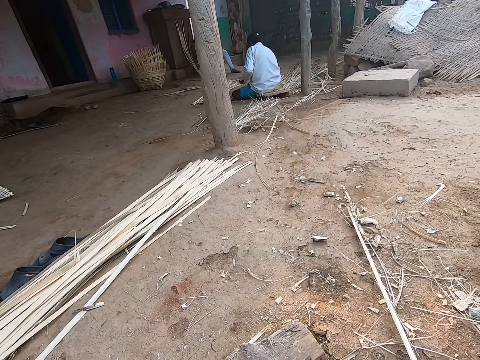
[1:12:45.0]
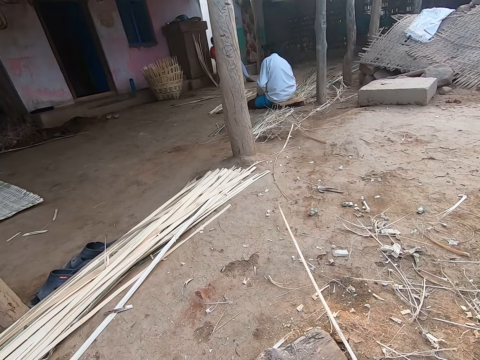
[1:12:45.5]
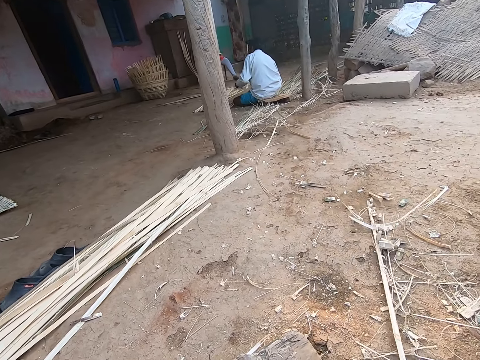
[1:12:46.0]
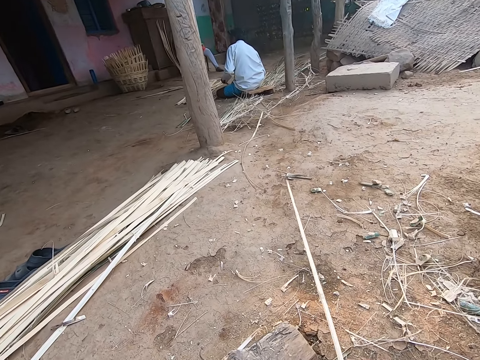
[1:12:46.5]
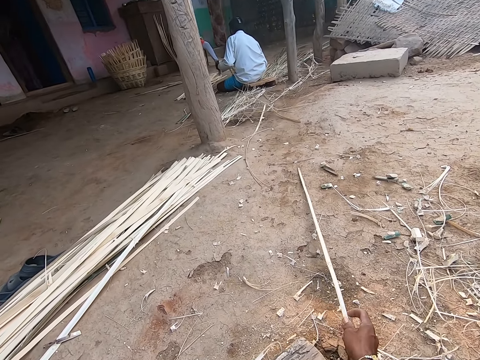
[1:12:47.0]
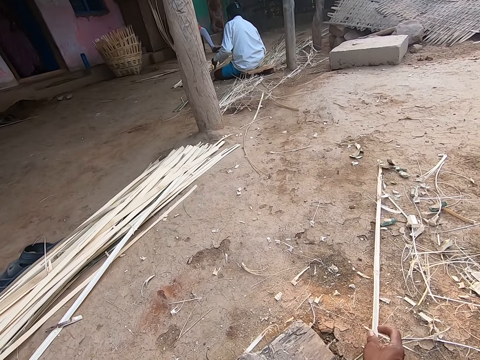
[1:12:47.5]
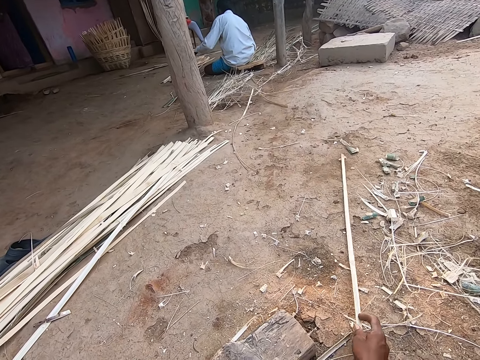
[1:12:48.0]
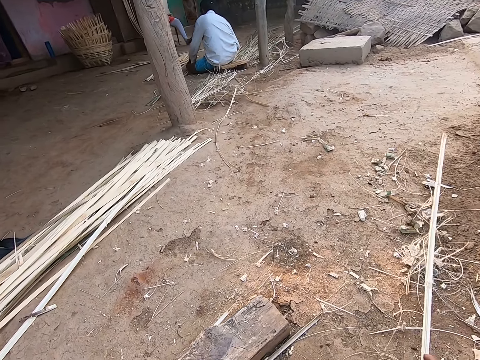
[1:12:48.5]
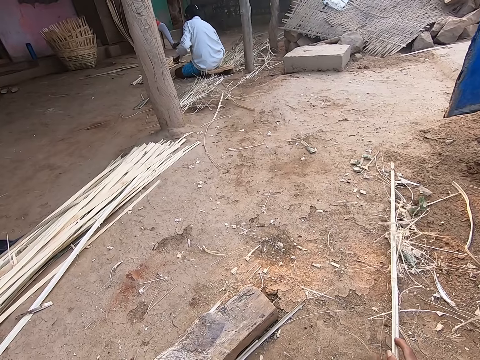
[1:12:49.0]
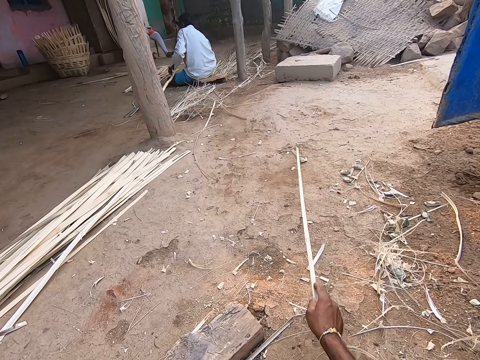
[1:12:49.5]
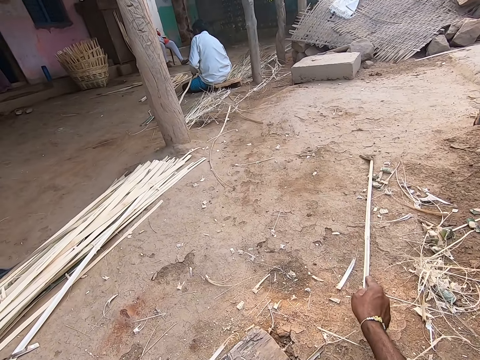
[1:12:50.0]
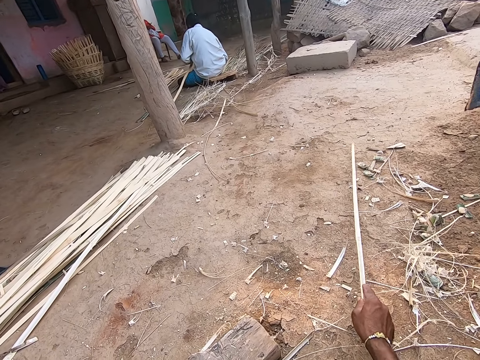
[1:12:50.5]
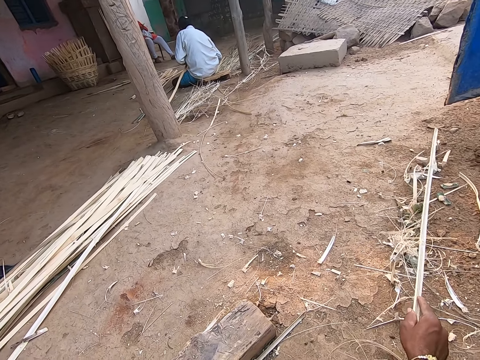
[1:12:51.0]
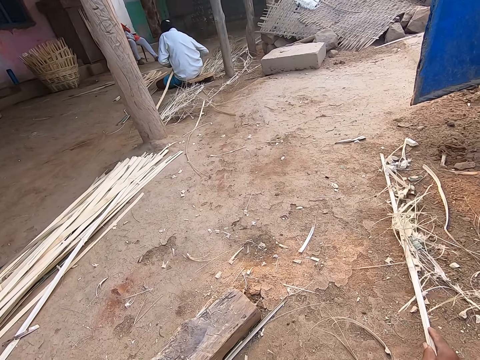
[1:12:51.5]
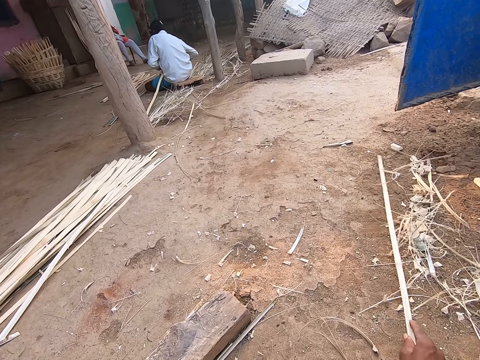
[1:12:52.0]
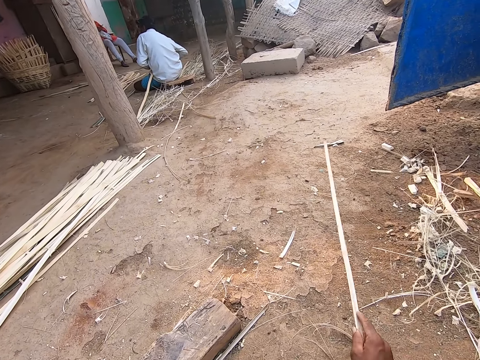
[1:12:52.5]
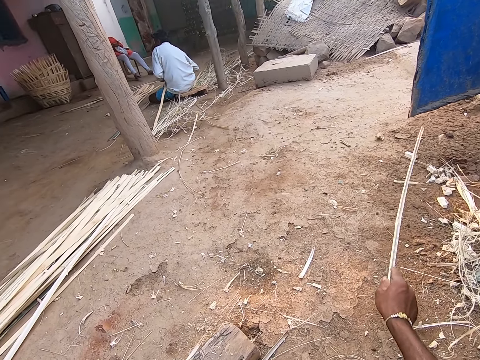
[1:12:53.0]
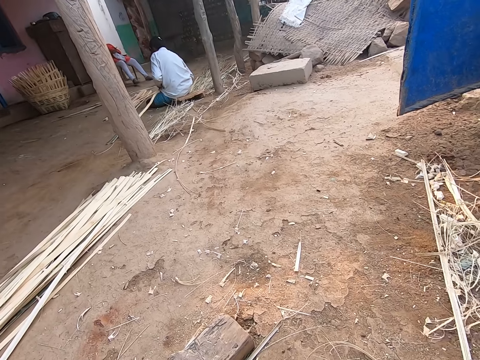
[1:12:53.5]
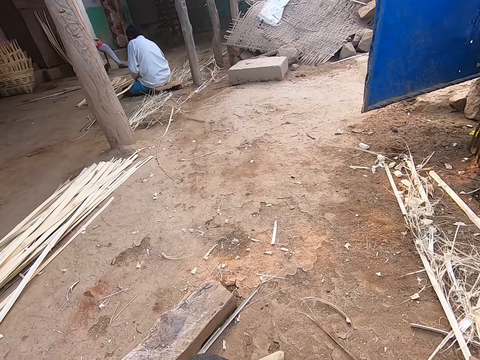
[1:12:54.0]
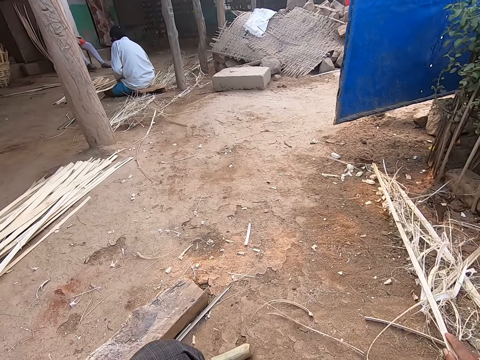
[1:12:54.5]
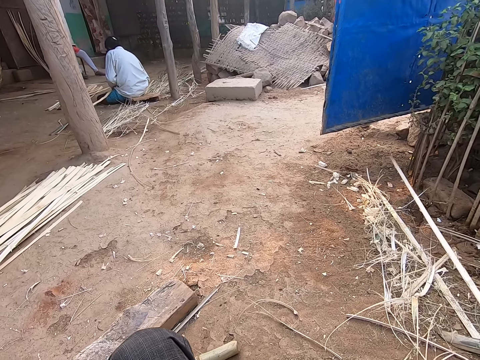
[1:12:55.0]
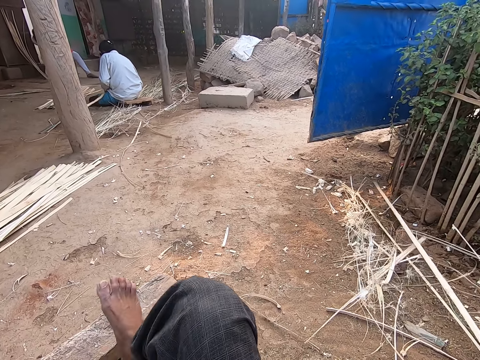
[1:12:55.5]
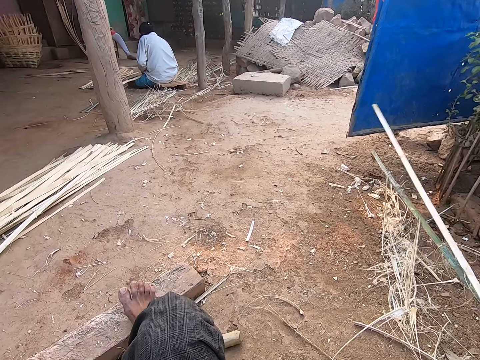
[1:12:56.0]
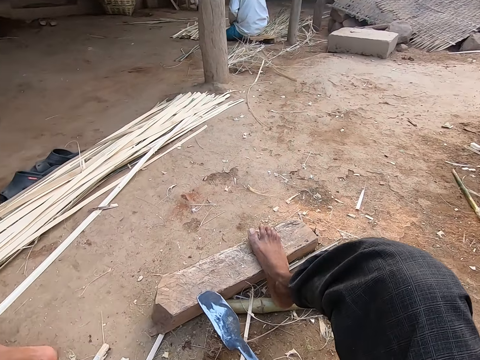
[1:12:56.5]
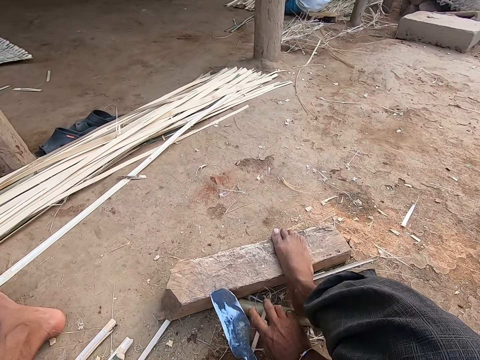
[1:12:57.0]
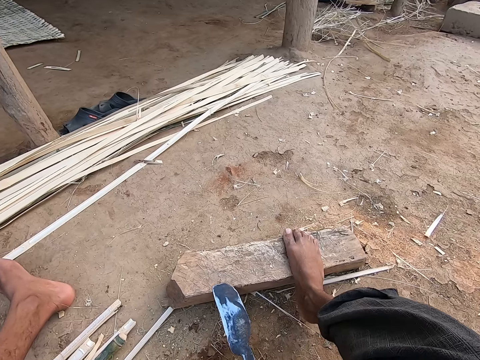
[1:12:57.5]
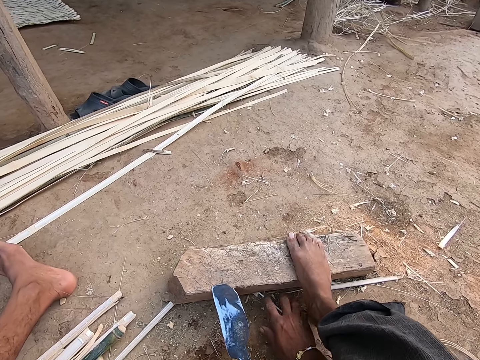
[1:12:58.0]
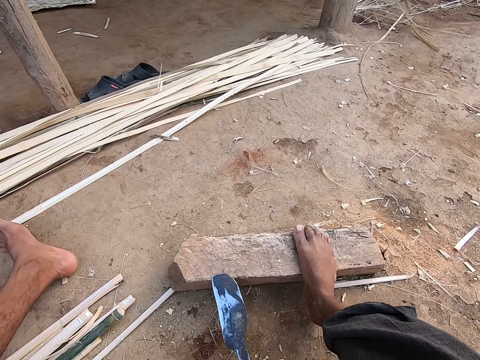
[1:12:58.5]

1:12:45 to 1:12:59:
The camera wearer speaks to a person. The person speaks to the camera wearer. The camera wearer places his right leg on the wood. He clears the ground with his right hand.

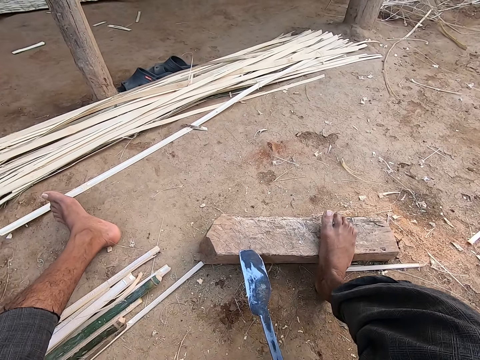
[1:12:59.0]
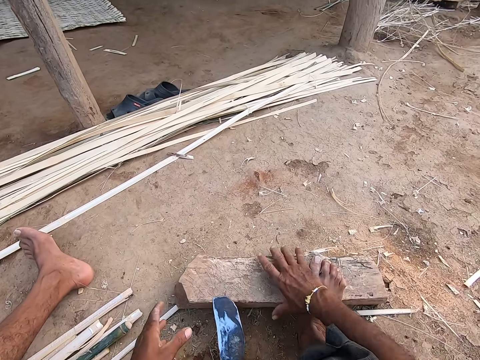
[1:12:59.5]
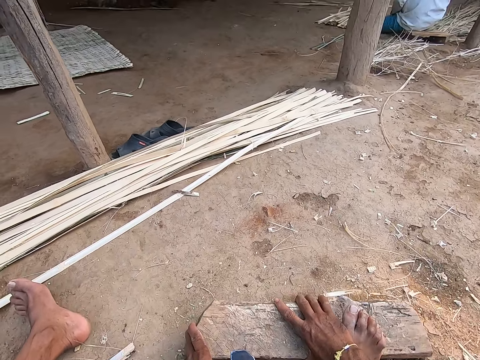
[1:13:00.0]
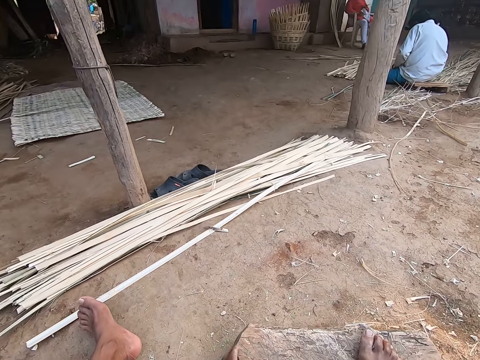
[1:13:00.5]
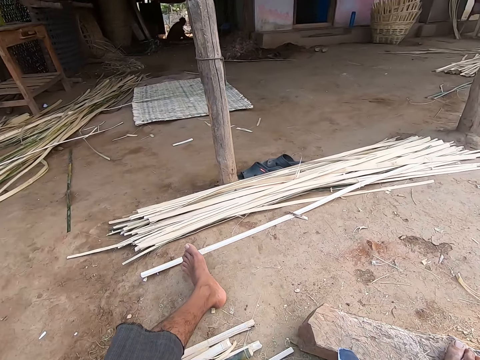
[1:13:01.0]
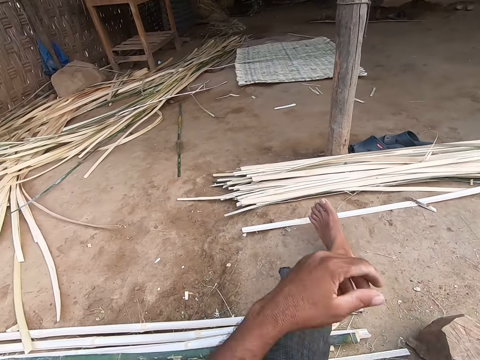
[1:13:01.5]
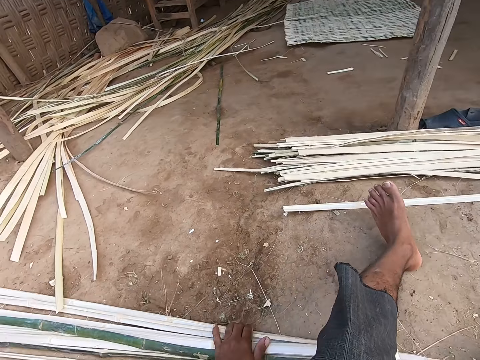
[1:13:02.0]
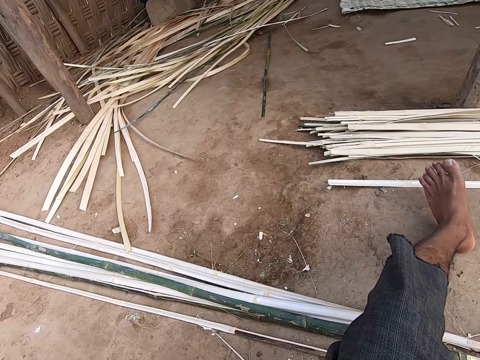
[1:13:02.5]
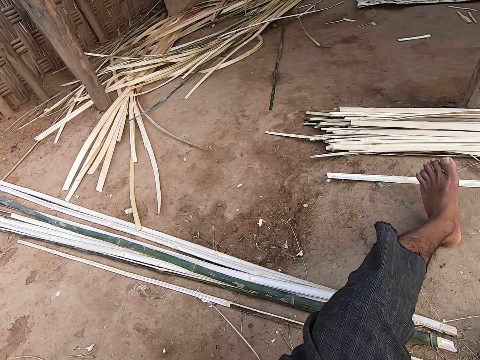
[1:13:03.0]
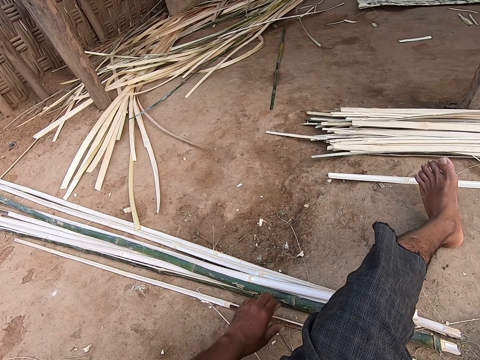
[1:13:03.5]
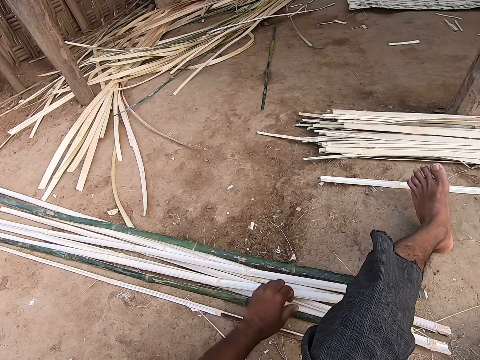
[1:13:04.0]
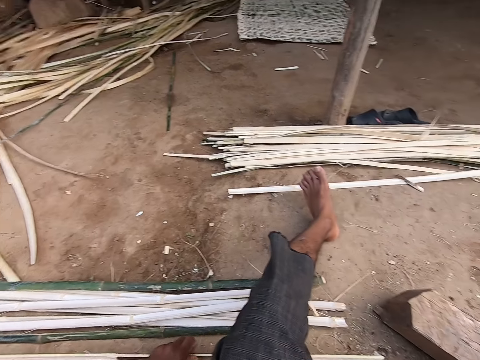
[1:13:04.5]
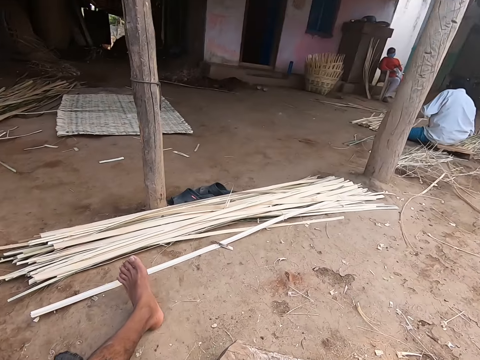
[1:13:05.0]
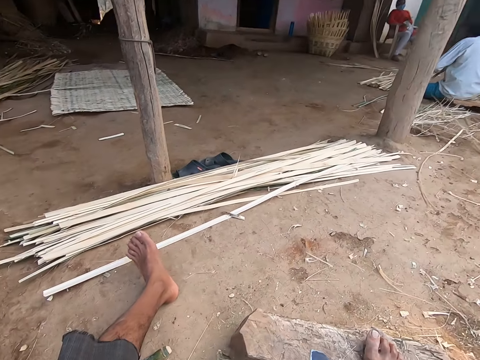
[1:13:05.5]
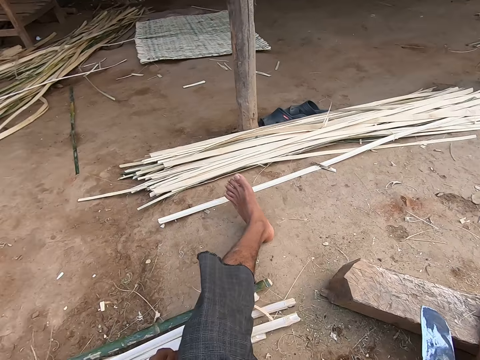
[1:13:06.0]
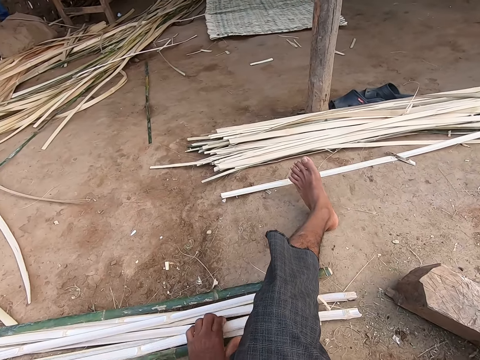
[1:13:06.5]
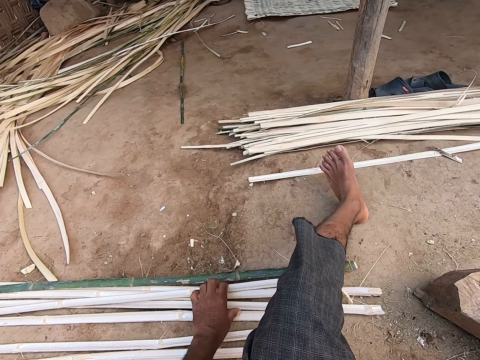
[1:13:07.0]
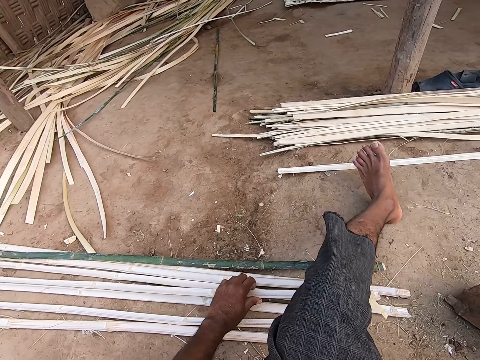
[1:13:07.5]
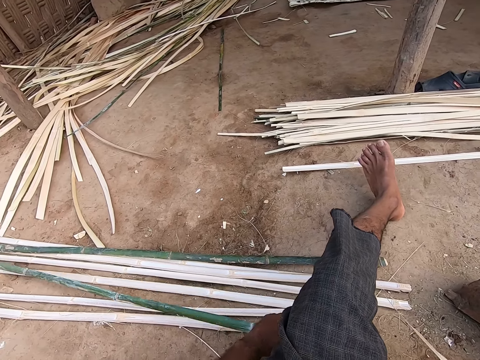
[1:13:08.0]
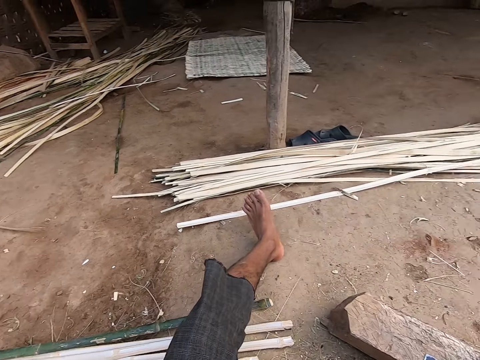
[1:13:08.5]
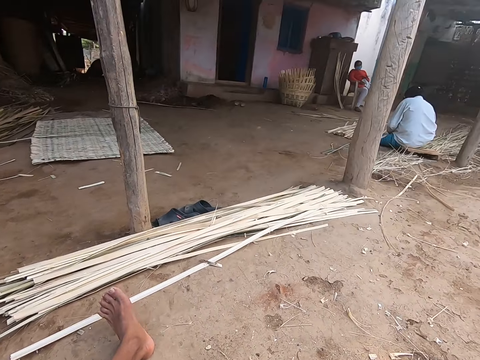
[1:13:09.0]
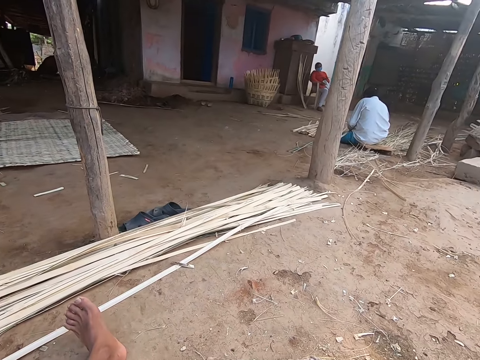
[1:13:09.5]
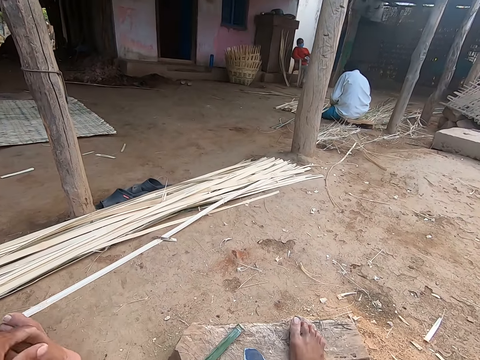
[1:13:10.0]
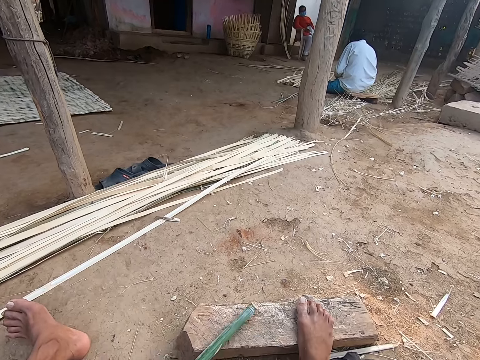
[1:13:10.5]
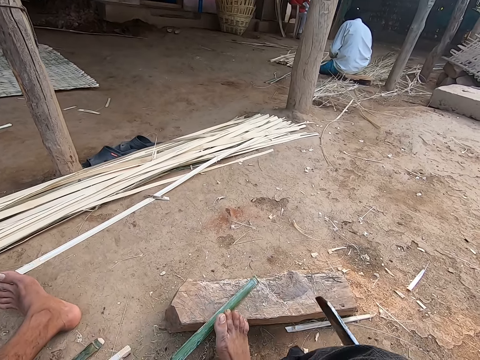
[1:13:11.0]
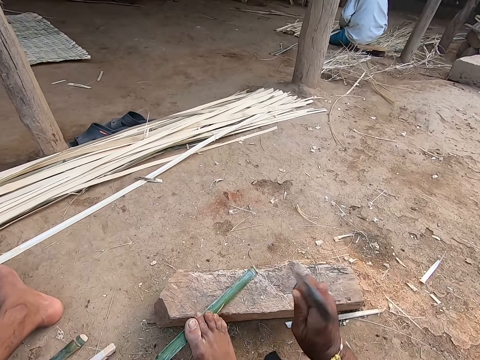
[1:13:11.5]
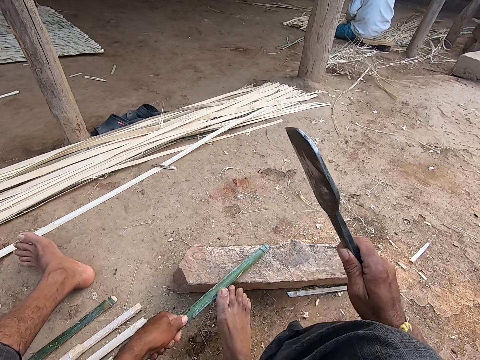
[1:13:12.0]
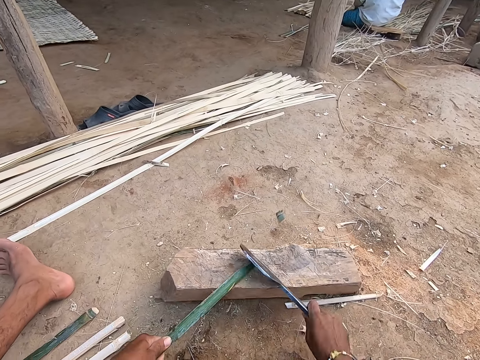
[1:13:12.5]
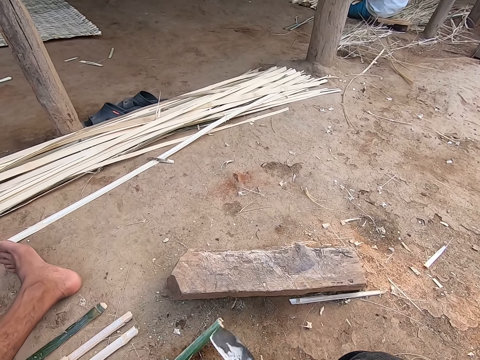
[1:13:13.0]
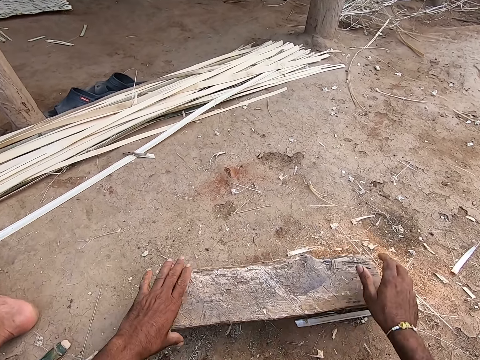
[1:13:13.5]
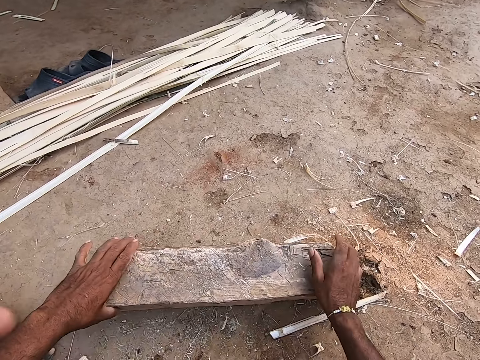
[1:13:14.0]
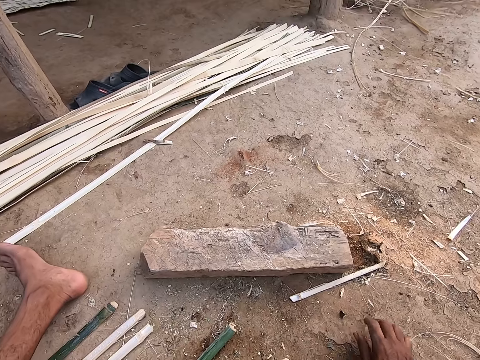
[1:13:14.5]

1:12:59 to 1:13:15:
The camera wearer adjusts the wood on the ground with both hands. He speaks to a person. The camera wearer moves the bamboo strips or sticks on the ground with his left hand. He touches a bamboo strip from the ground with his left hand. He picks a bamboo stick. He moves the bamboo strips on the ground with his left hand. He moves a bamboo strip from the ground to the wood with his left hand. He speaks to the person. The camera wearer places his right leg on the bamboo strip. He cuts the bamboo strip with the picking knife in his right hand. He drops the bamboo strip on the ground with his left hand. He drops the picking knife on the ground with his right hand. He repositions the wood on the ground with both hands.
